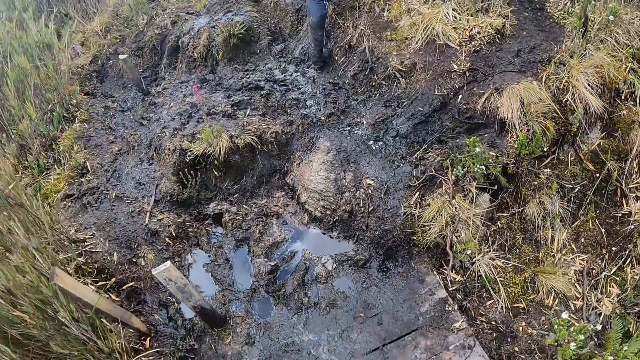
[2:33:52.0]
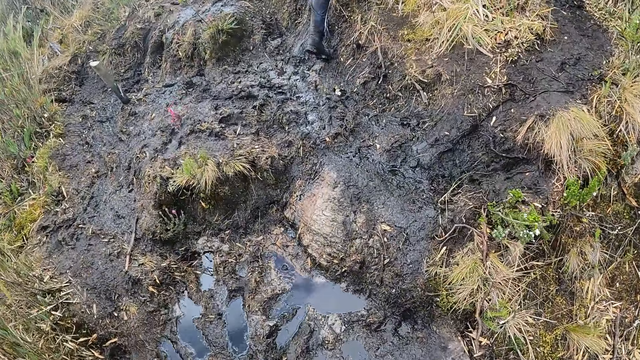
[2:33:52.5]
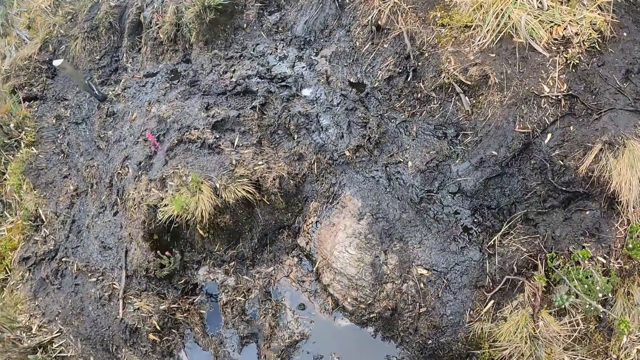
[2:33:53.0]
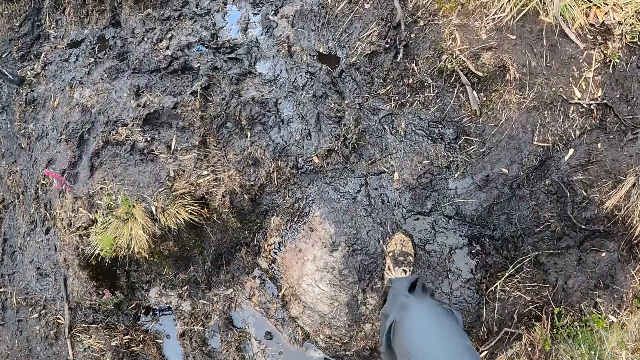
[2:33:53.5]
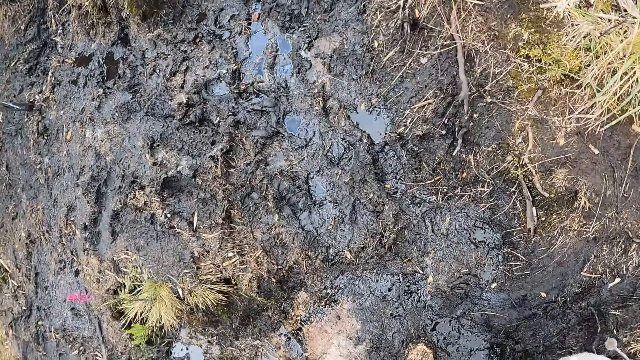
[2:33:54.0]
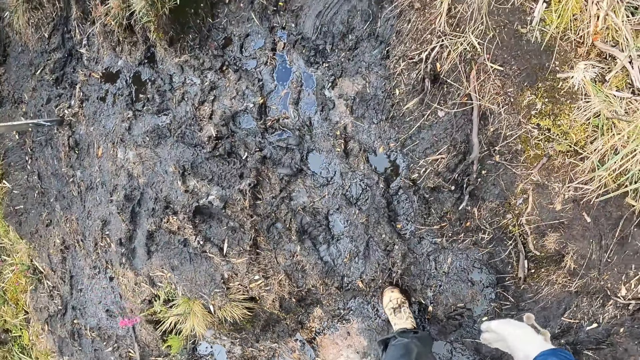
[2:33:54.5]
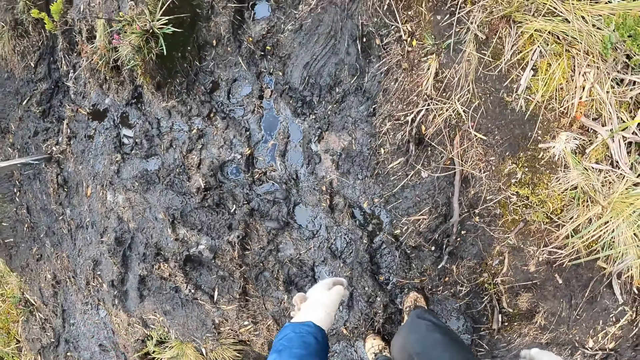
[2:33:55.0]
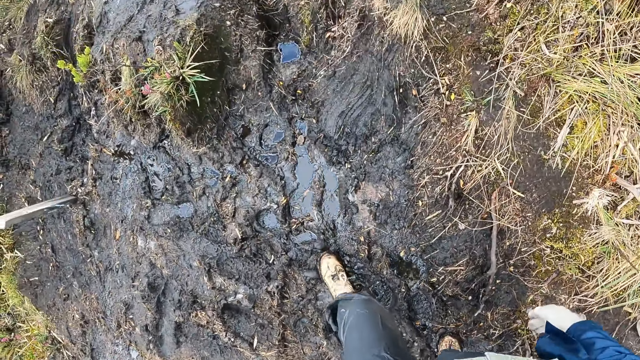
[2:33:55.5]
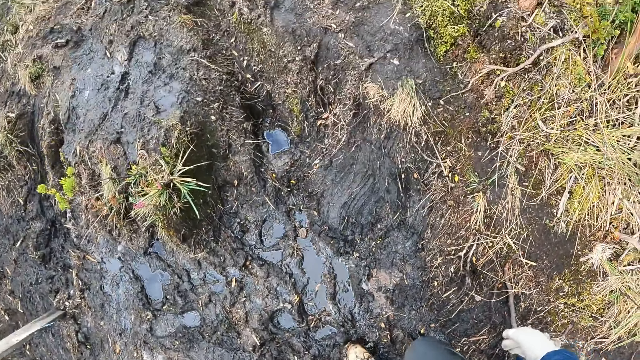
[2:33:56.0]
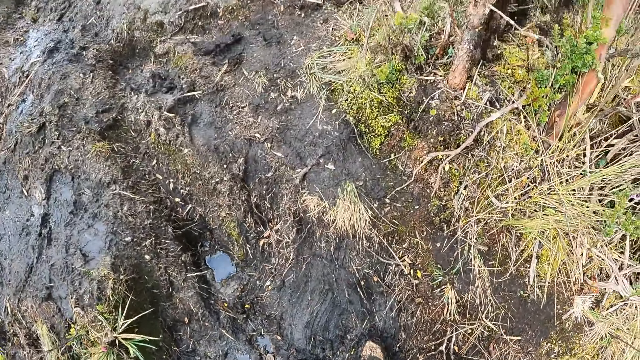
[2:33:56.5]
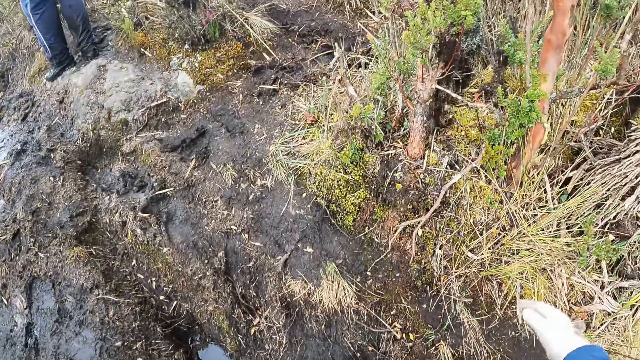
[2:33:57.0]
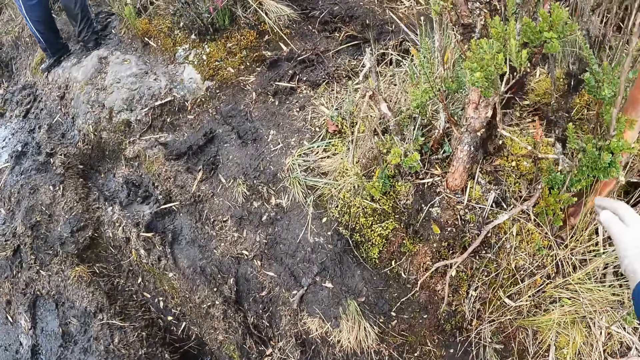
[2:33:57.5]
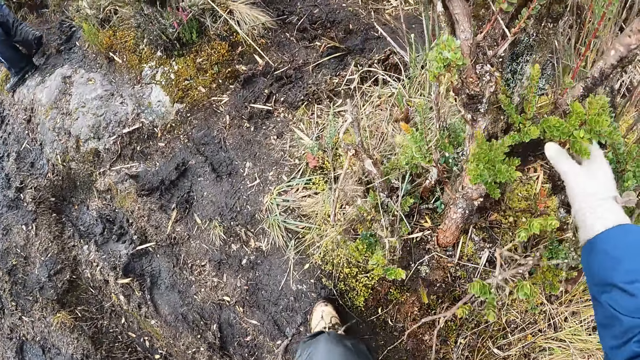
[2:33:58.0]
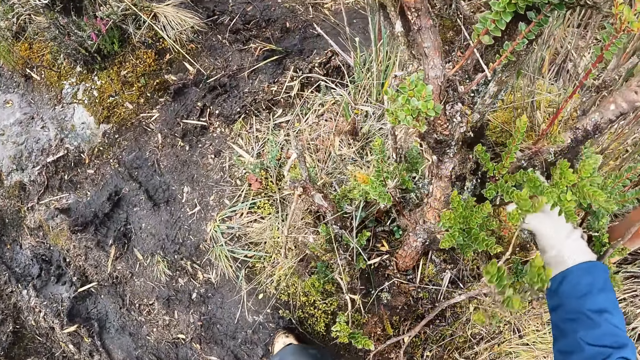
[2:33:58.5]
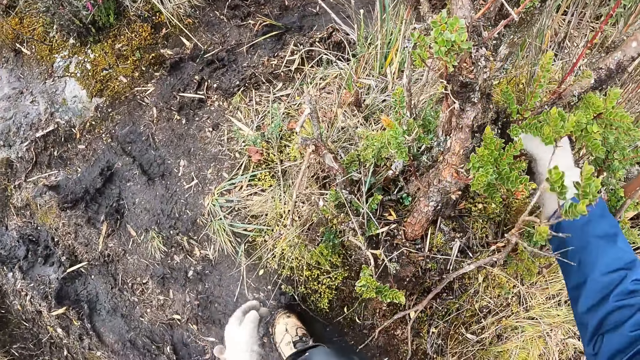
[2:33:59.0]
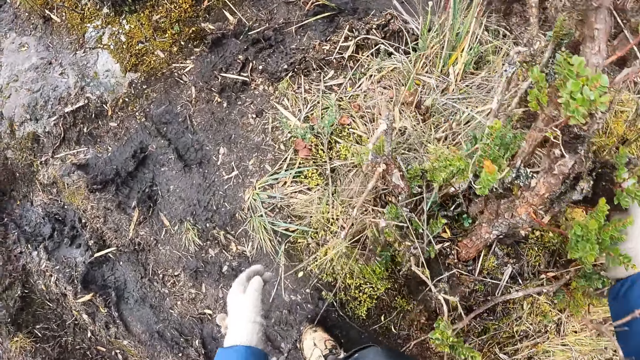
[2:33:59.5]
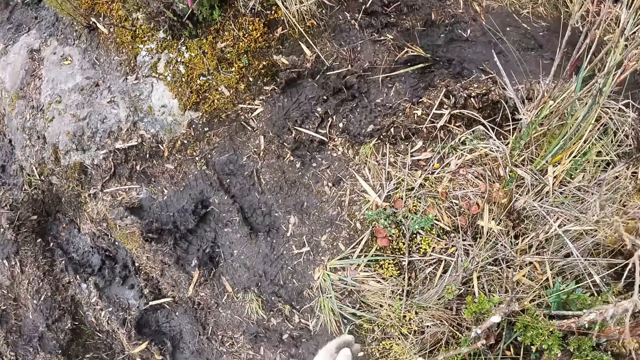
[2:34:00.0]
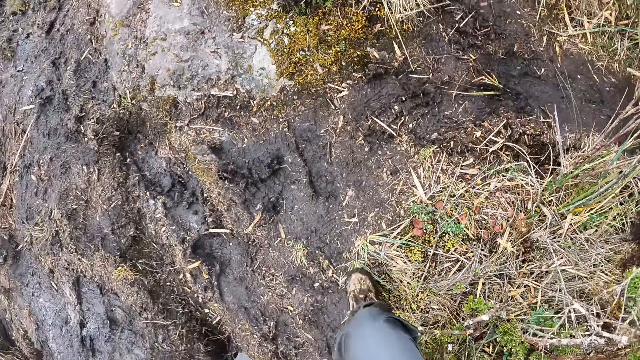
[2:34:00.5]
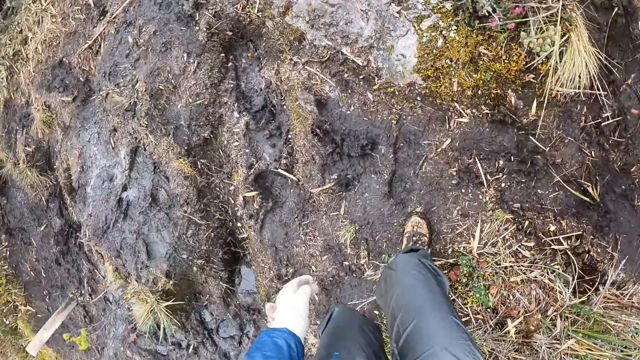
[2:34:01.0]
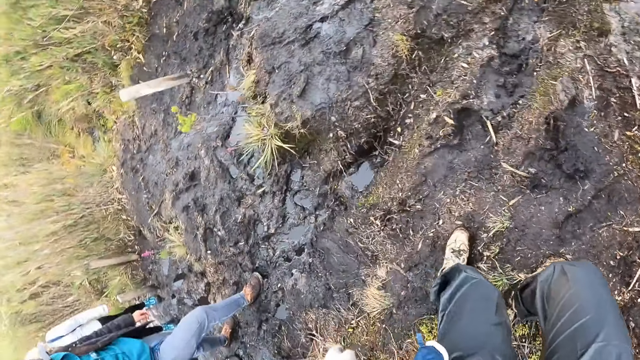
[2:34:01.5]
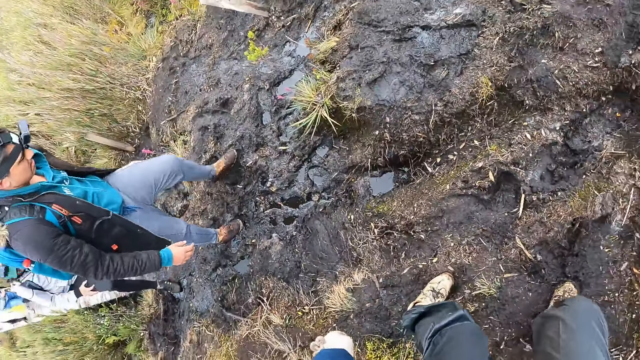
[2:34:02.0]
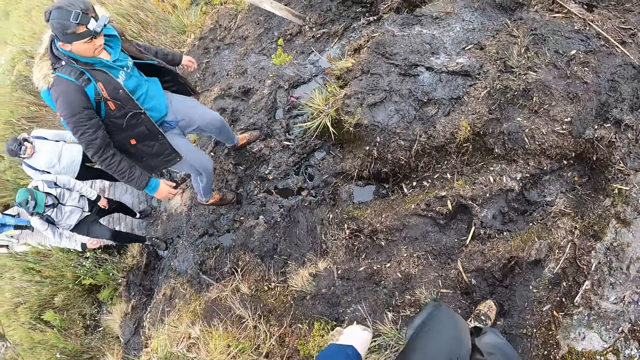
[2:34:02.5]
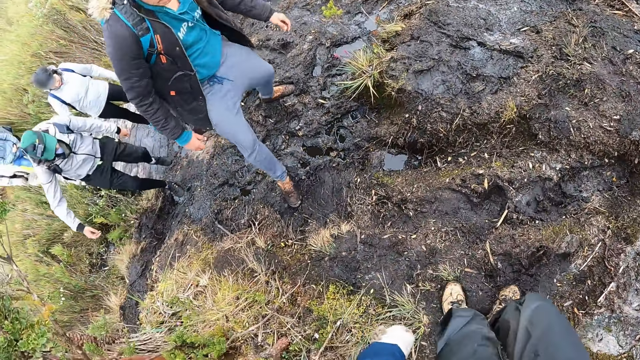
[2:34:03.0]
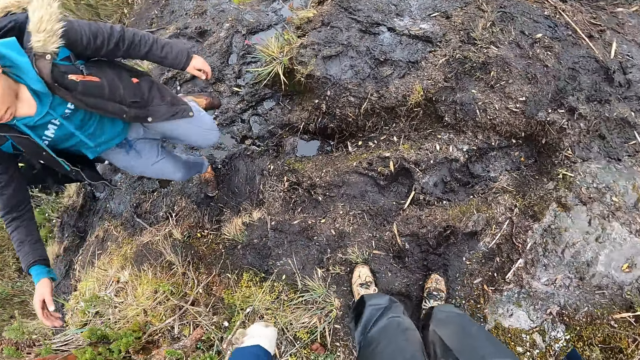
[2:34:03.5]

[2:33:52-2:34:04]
The camera wearer hikes in the mountains with a group of people on an unpaved path. She holds a tree with her right hand. She looks back.

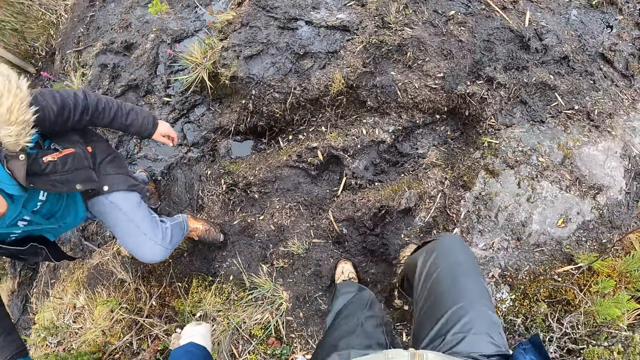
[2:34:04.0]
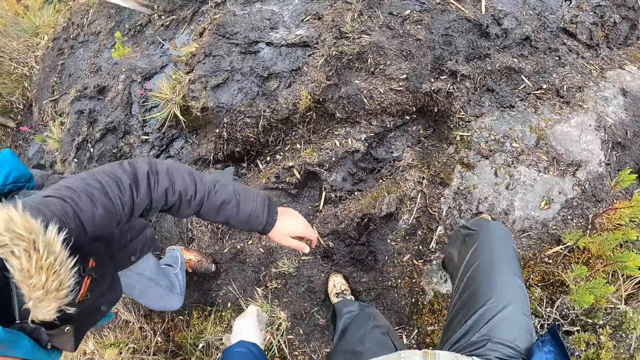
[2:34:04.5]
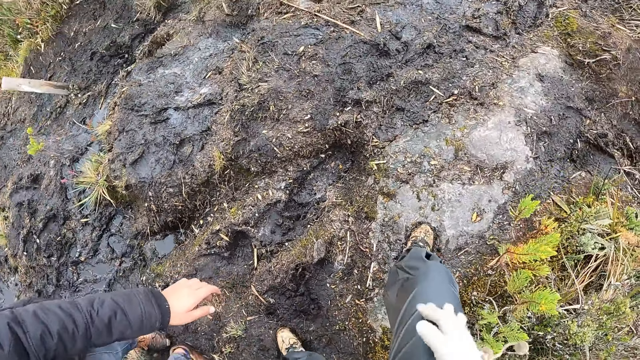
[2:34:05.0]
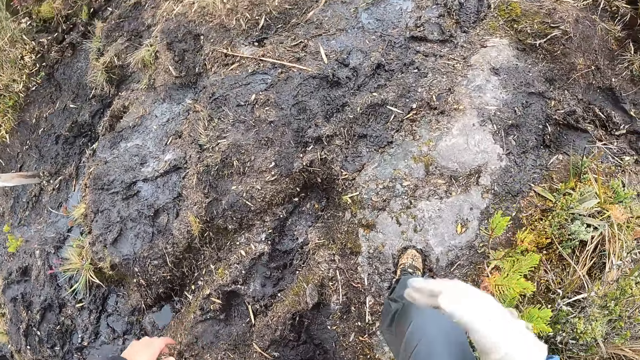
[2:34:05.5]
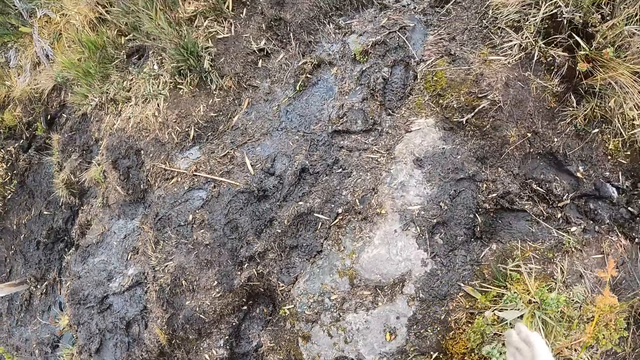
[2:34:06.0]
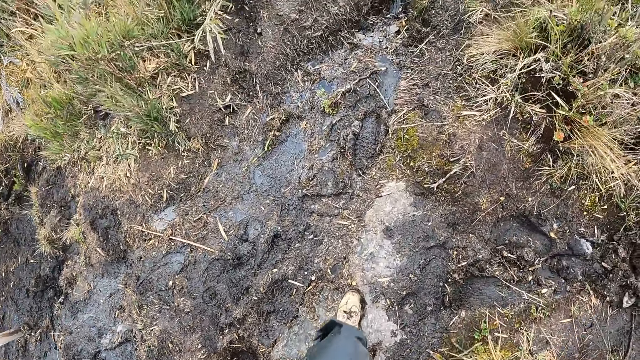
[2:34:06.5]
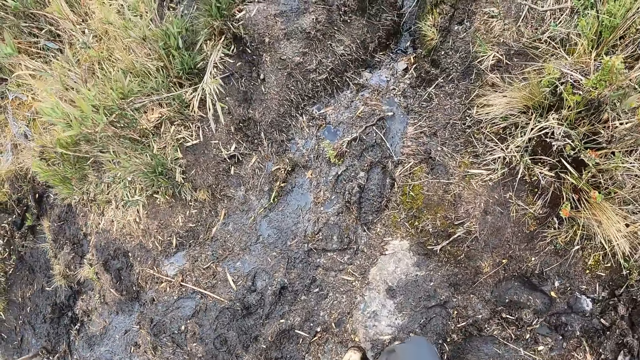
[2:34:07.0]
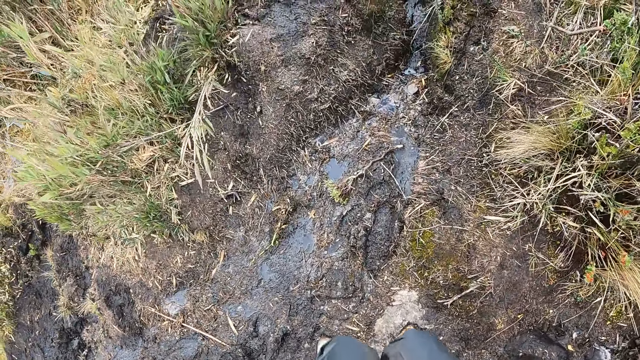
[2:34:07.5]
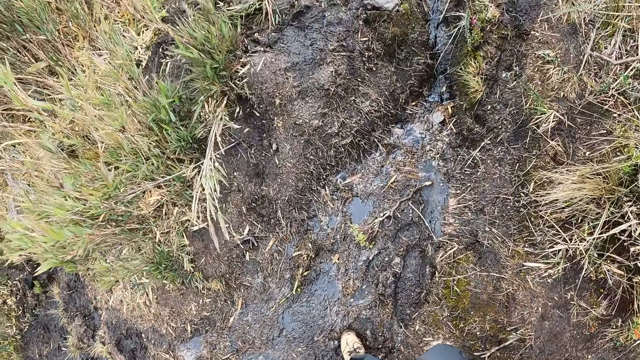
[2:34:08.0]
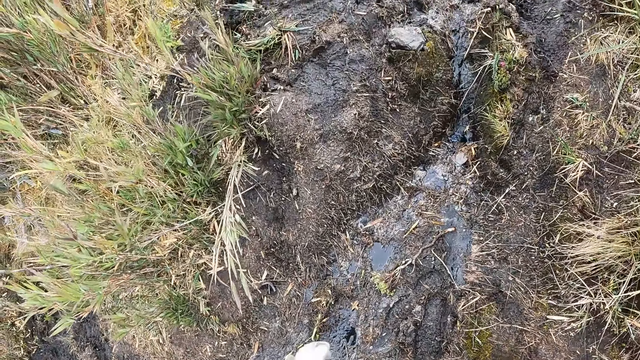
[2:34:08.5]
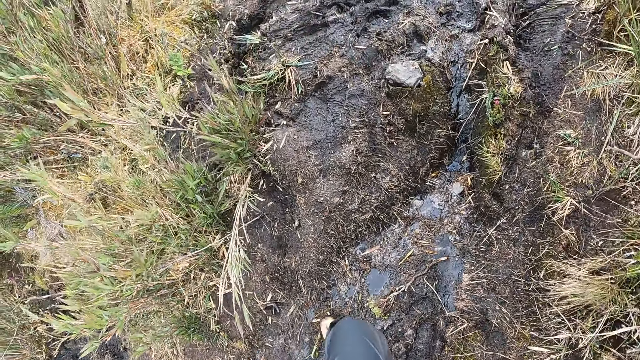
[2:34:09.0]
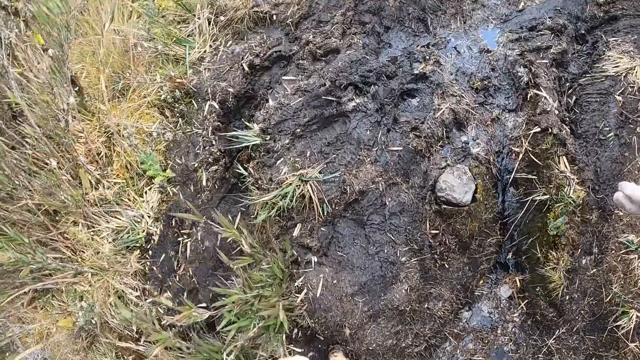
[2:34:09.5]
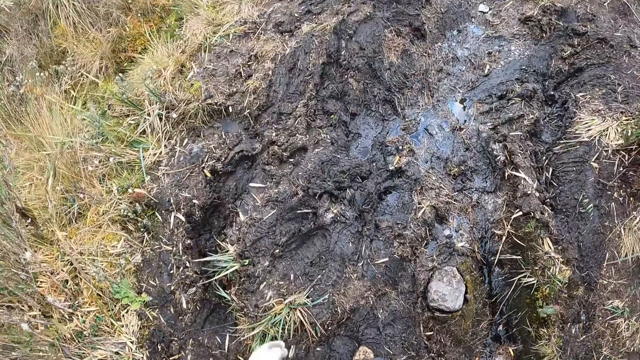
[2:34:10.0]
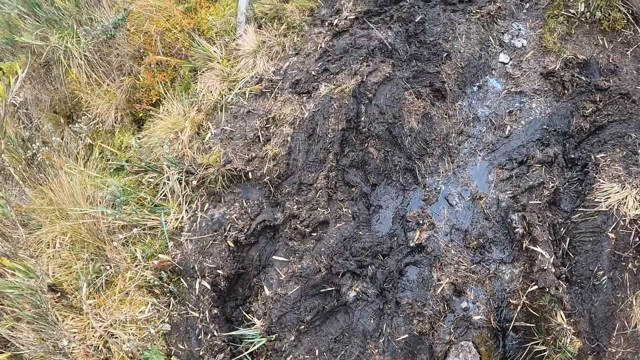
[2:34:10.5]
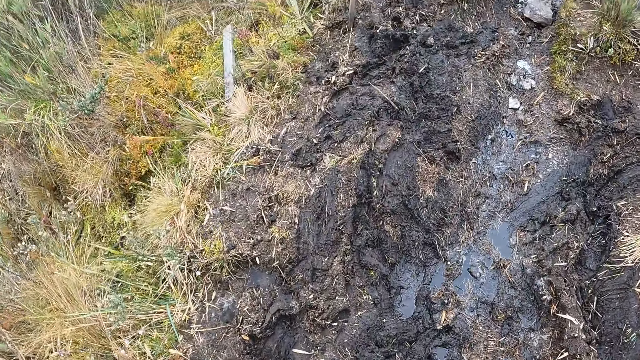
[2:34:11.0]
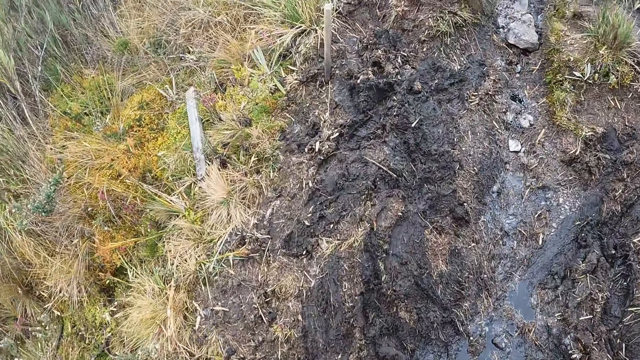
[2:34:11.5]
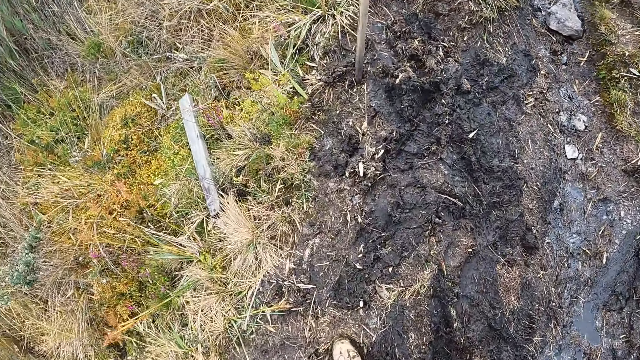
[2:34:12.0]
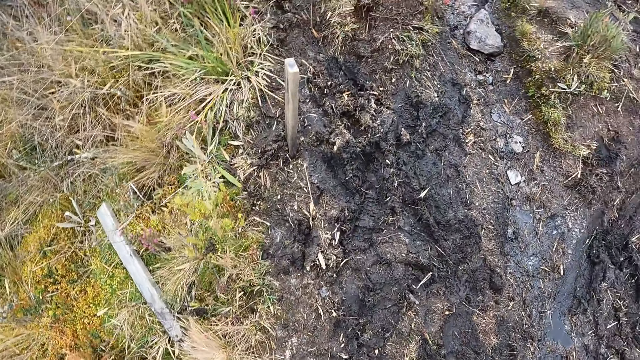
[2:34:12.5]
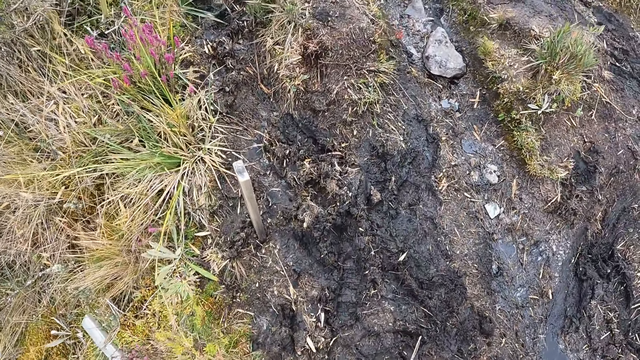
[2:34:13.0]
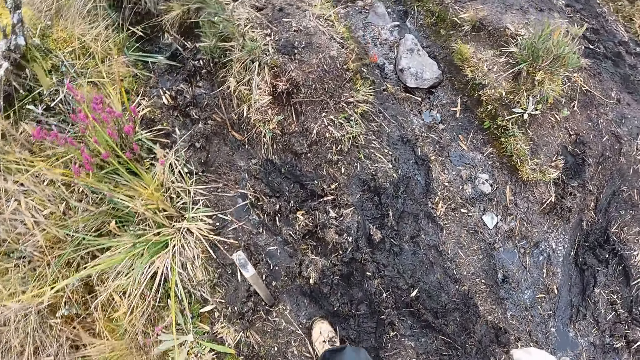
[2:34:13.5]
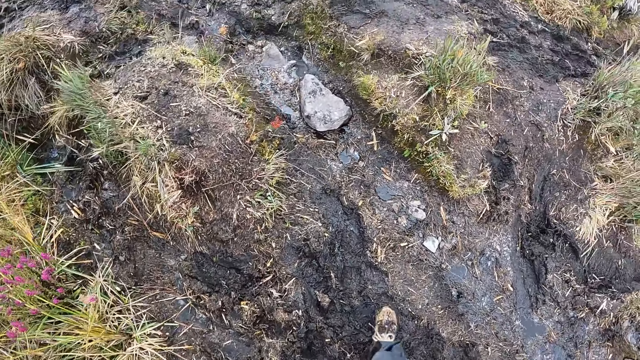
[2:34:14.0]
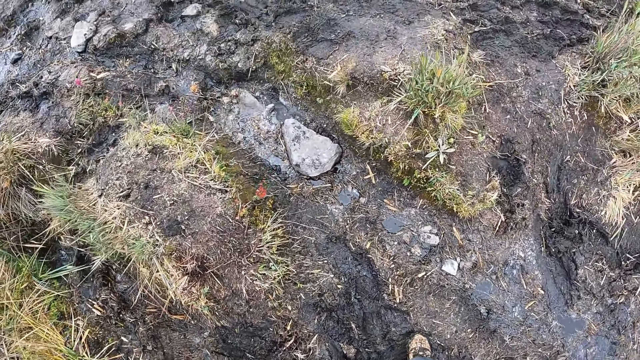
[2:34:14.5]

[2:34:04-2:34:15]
The camera wearer walks.
